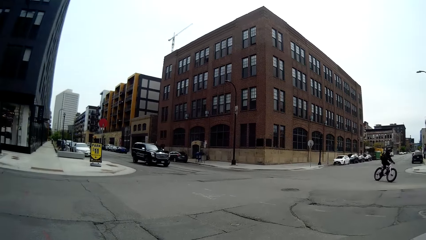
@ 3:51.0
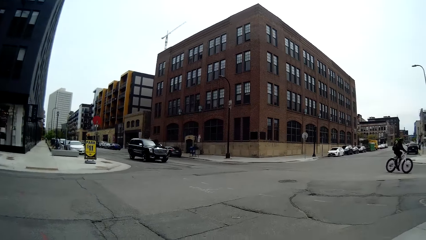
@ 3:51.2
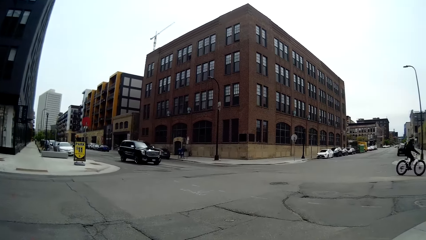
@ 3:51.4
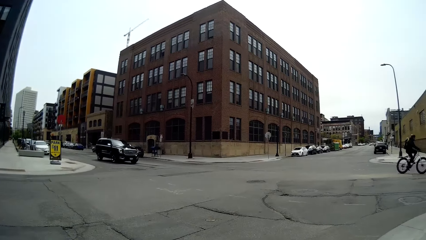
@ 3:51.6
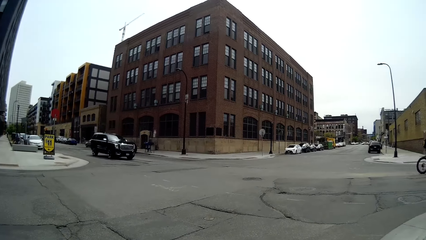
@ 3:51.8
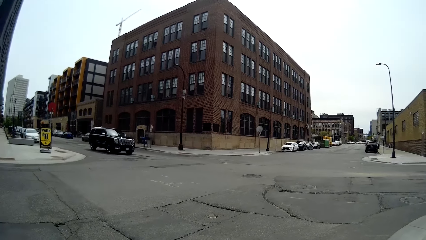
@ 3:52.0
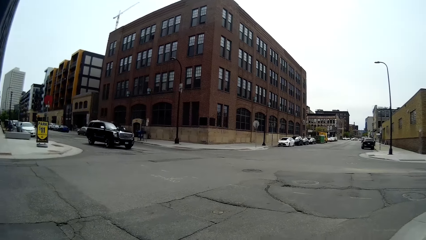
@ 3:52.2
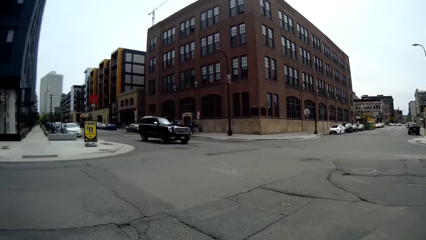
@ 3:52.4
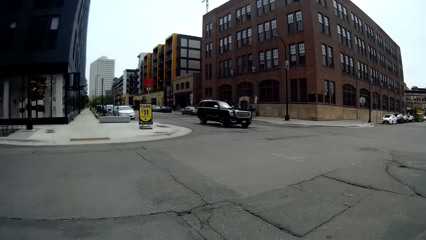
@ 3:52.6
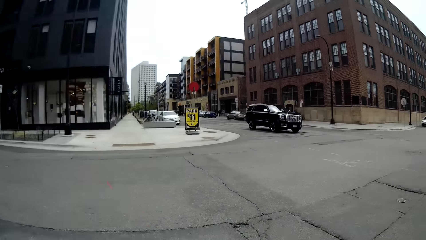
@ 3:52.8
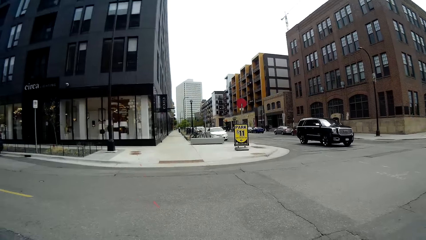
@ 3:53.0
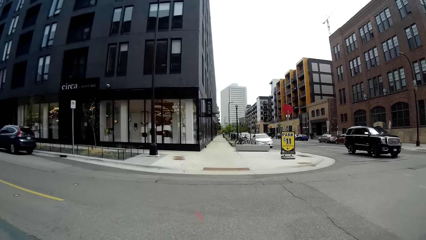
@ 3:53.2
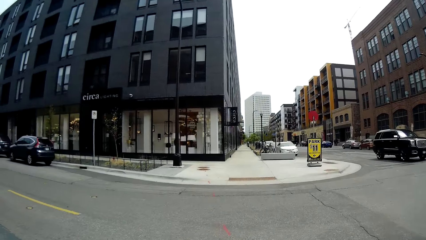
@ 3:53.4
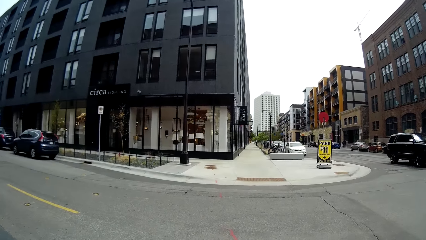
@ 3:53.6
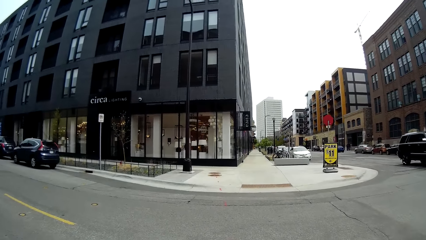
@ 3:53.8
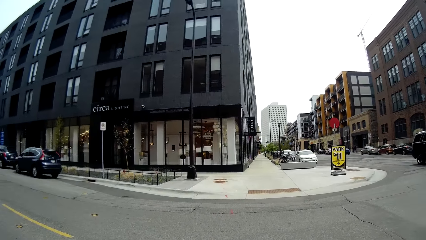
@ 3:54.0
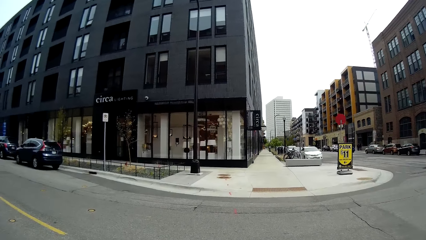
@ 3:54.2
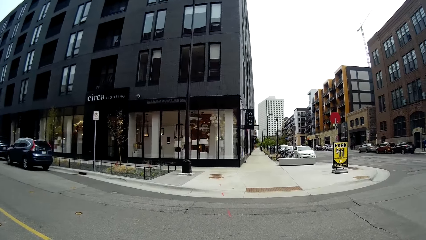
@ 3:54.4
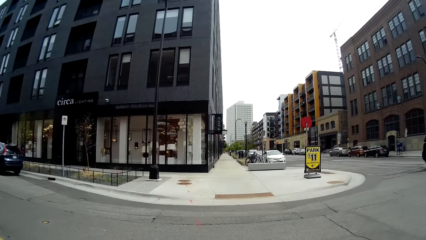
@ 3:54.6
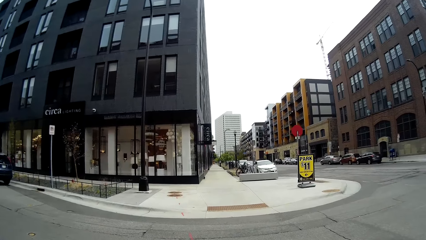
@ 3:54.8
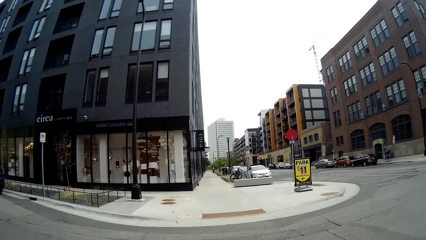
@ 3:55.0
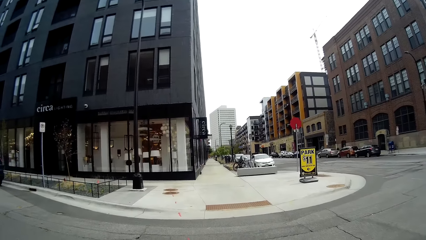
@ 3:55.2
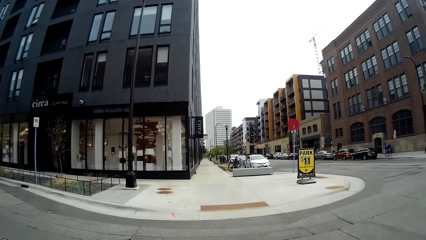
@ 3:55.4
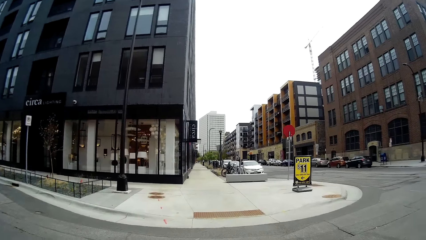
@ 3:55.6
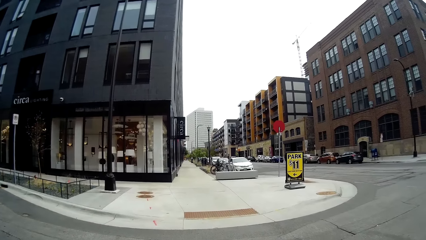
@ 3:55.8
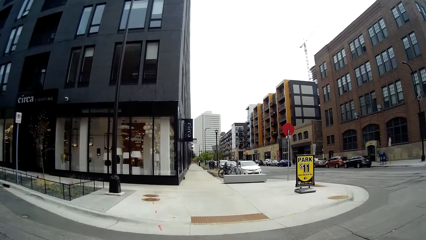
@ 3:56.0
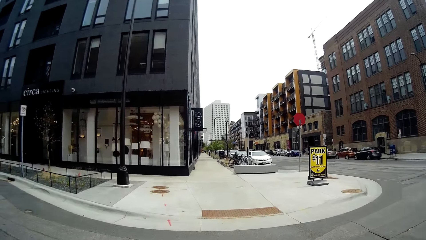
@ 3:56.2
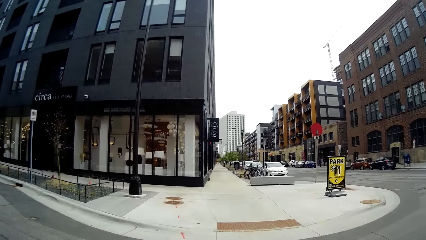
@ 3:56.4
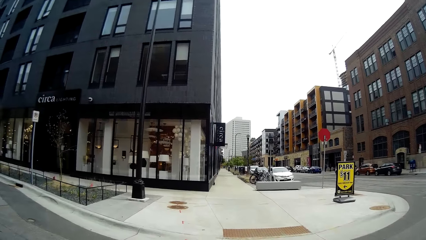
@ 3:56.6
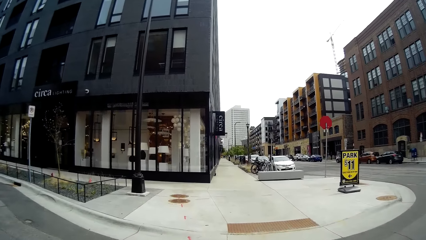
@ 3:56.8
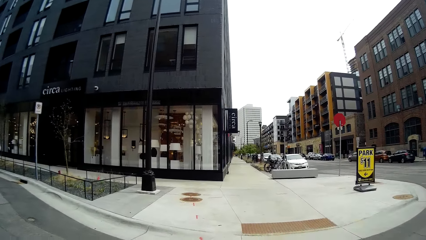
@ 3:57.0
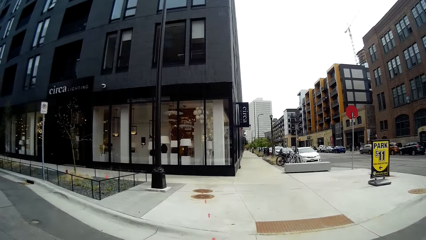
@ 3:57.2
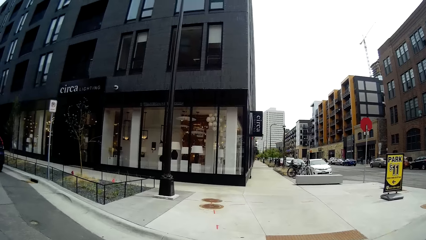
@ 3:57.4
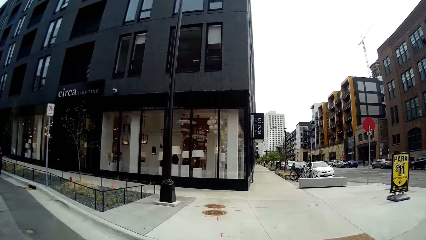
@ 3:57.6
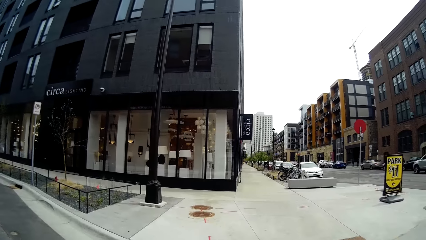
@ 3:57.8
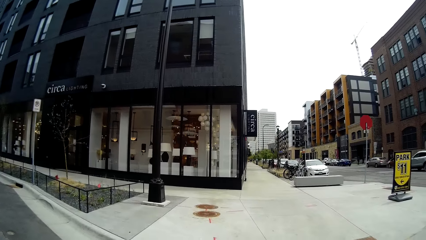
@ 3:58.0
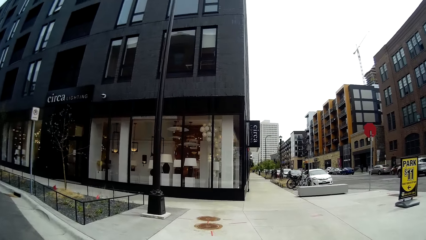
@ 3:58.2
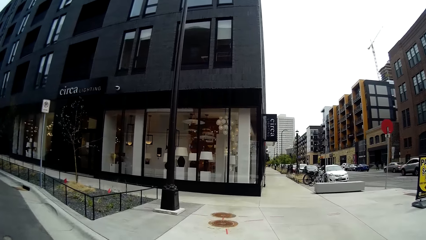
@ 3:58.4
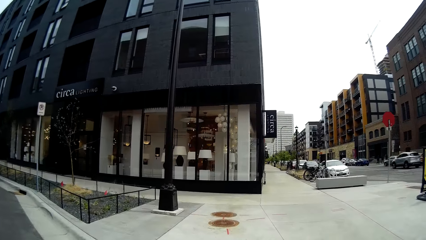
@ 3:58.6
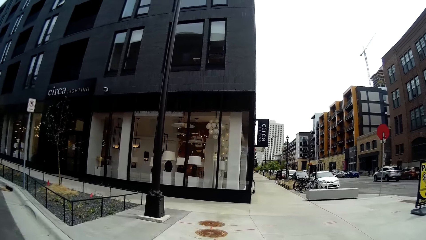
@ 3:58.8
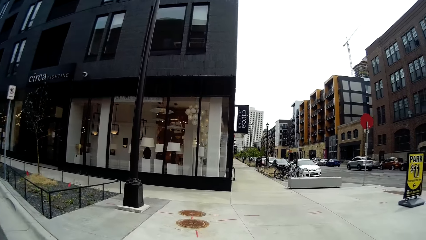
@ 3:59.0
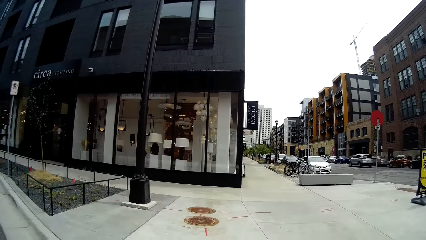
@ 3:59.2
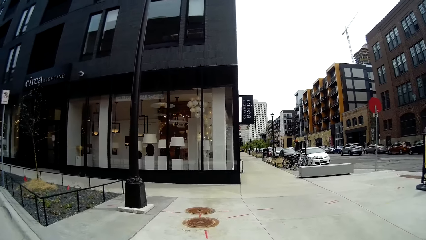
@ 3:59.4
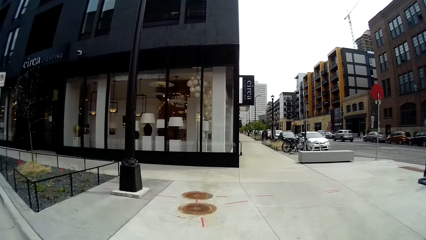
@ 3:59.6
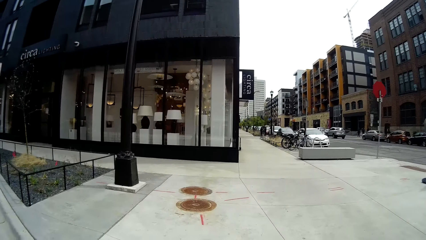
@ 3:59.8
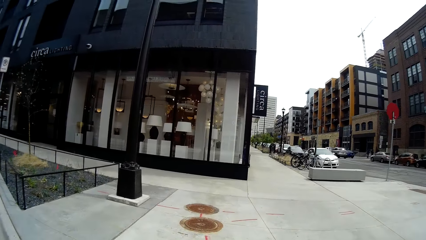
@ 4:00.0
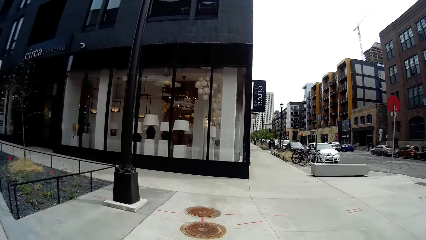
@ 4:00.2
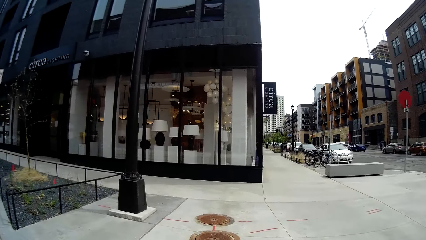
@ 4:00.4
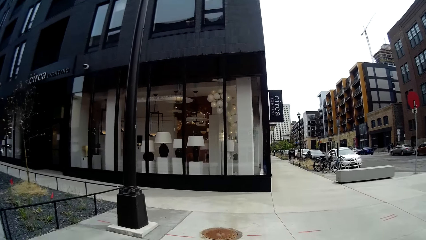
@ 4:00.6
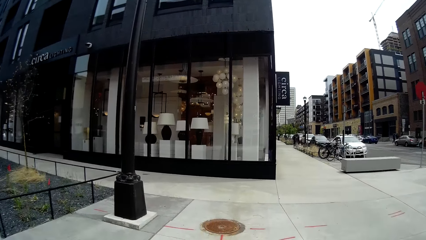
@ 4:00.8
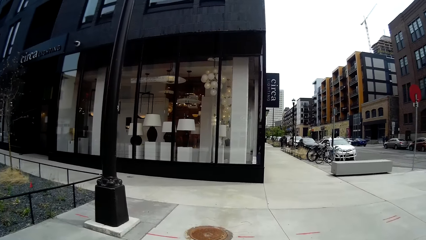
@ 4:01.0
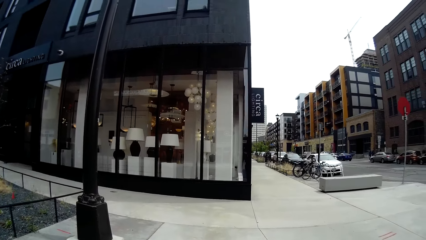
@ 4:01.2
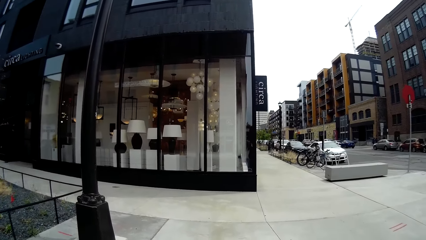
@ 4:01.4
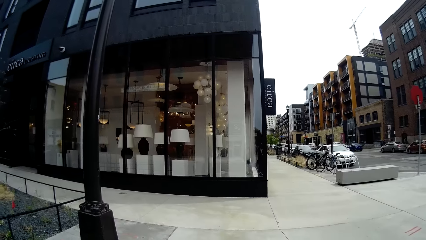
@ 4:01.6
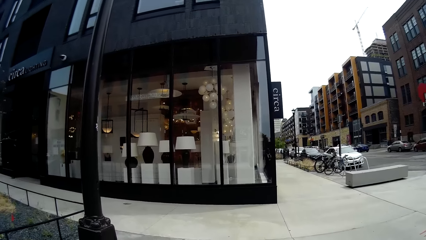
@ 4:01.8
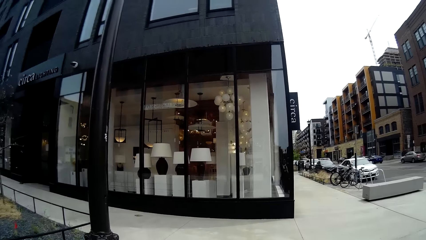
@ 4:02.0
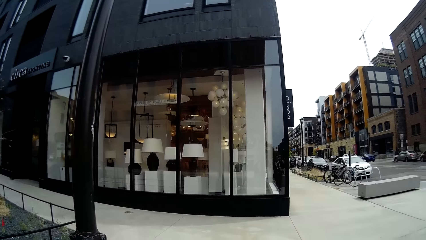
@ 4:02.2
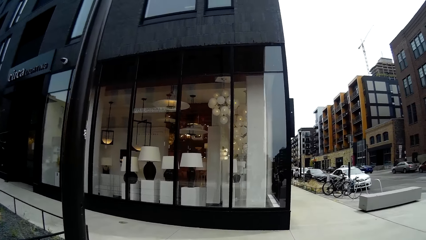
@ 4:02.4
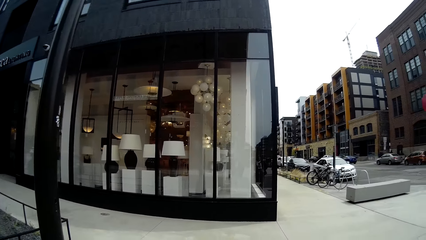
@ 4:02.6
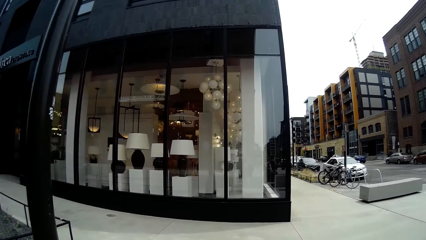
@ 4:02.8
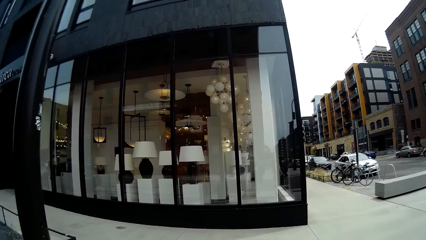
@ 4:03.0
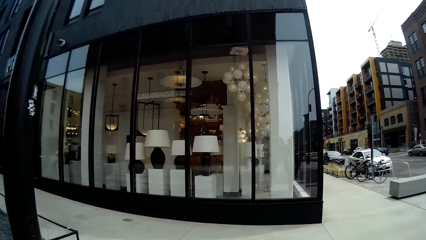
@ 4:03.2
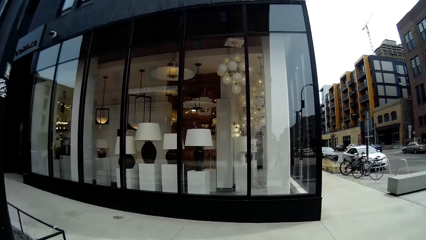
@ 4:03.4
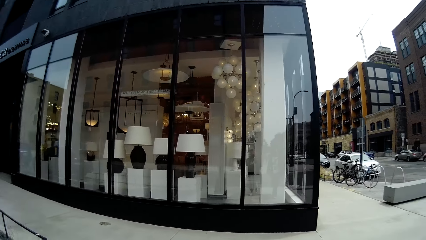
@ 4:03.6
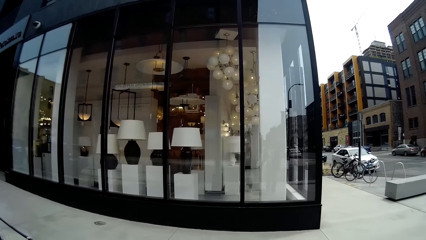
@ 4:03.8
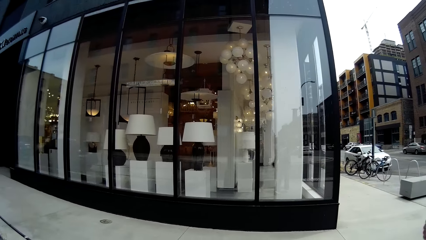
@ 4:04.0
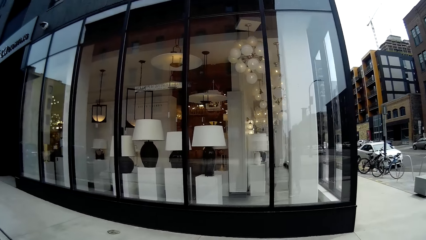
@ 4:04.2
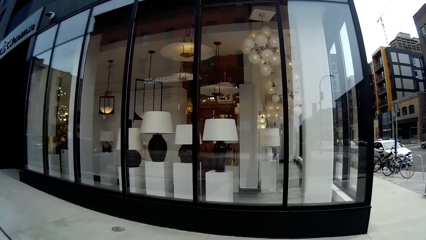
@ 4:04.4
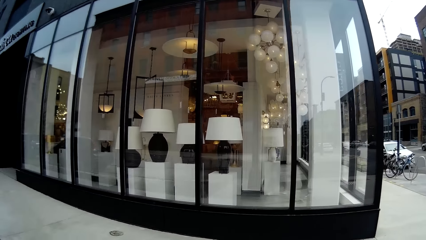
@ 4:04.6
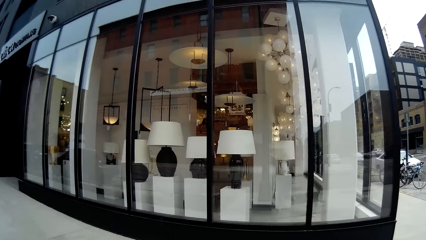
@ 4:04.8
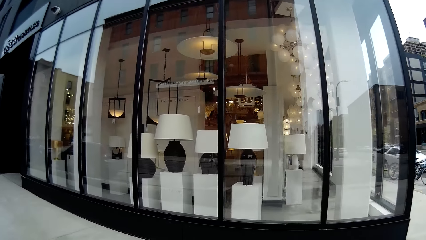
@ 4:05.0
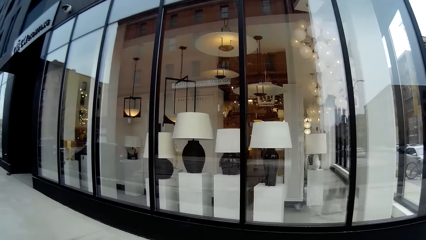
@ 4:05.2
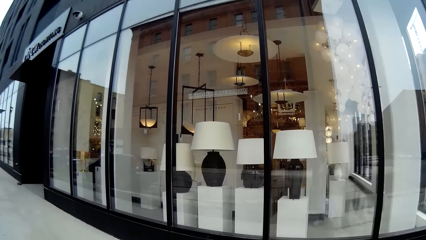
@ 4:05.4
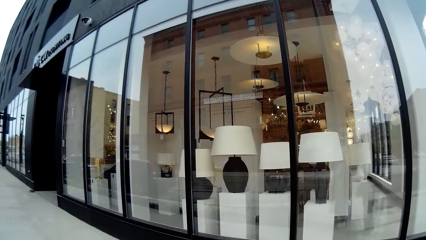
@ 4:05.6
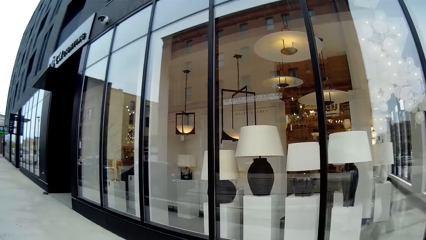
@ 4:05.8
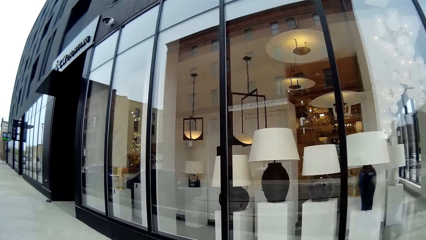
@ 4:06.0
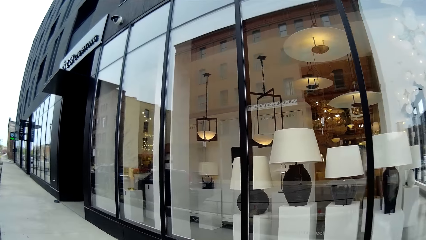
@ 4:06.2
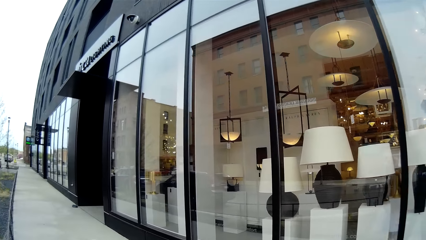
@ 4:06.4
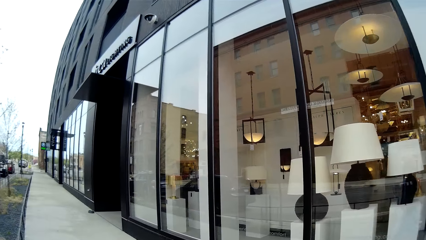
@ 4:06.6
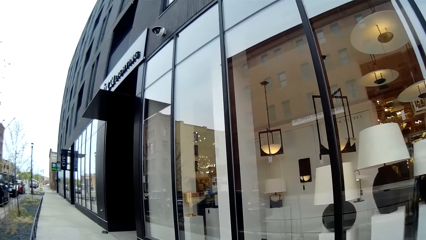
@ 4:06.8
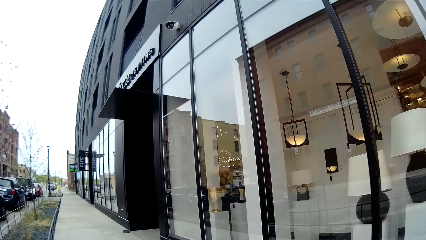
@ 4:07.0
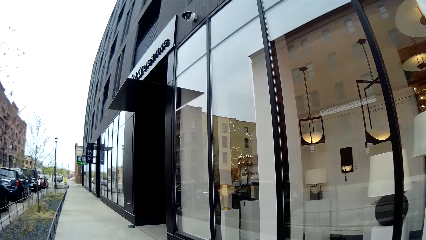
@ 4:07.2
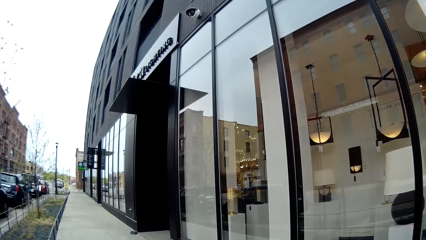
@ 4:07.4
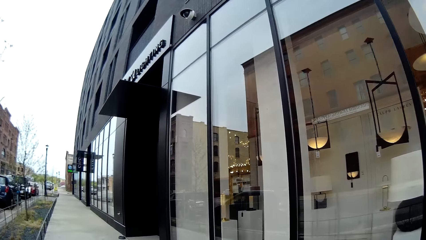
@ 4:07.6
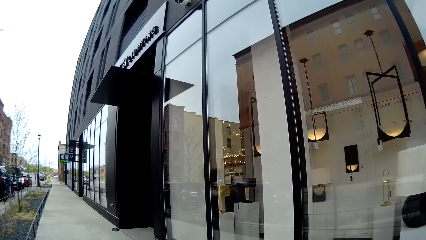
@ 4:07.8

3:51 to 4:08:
The camera wearer crosses to the other side of the road. They walk in a pavement.
